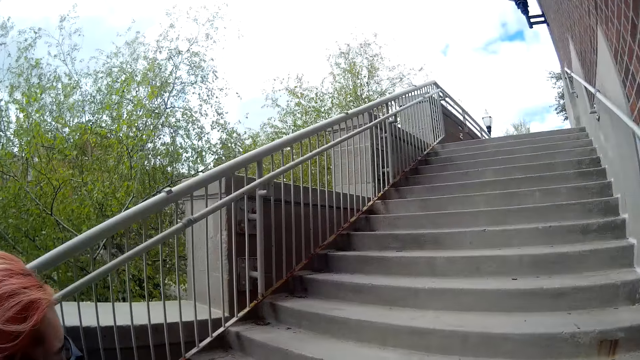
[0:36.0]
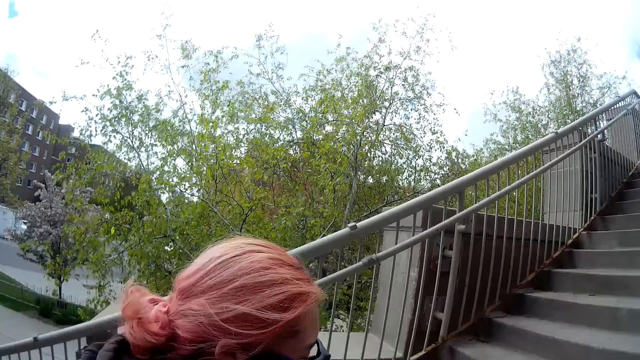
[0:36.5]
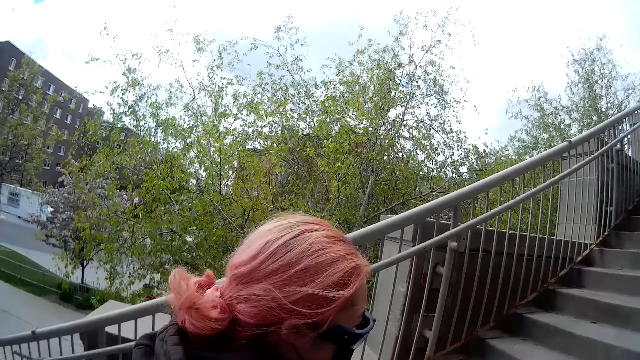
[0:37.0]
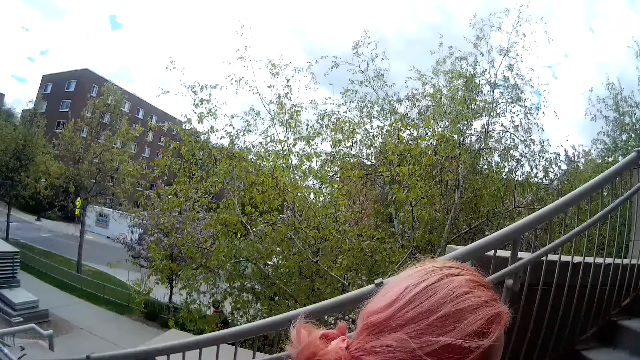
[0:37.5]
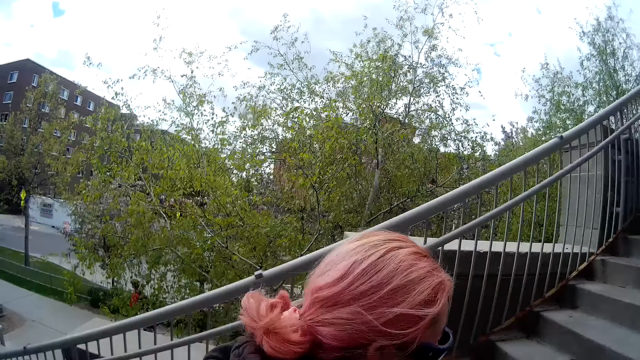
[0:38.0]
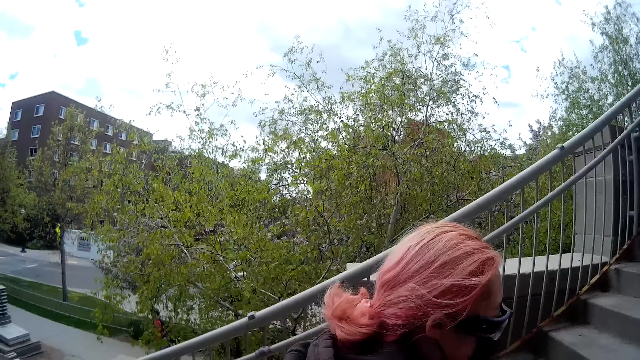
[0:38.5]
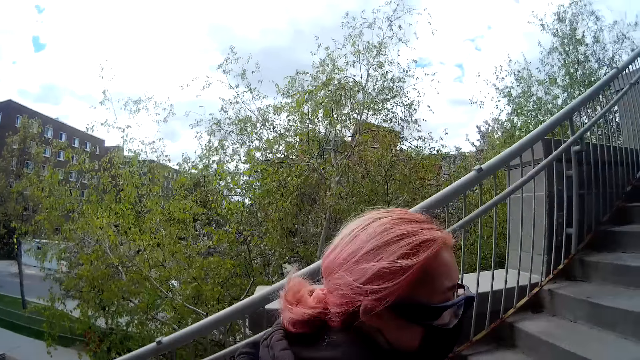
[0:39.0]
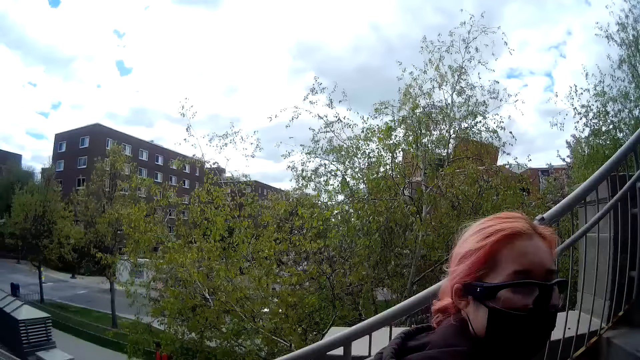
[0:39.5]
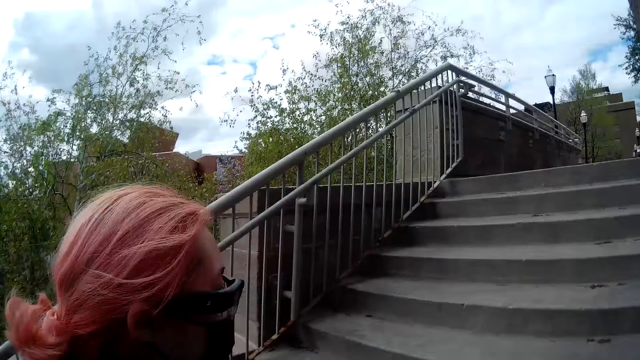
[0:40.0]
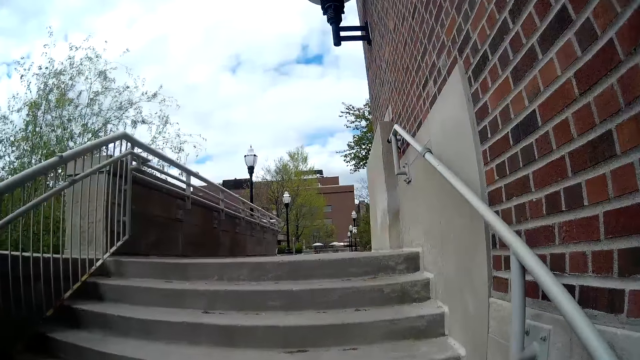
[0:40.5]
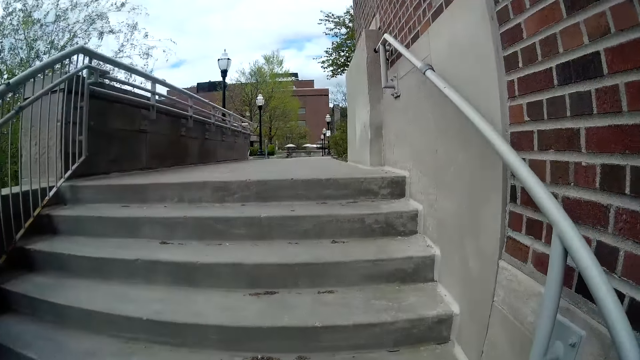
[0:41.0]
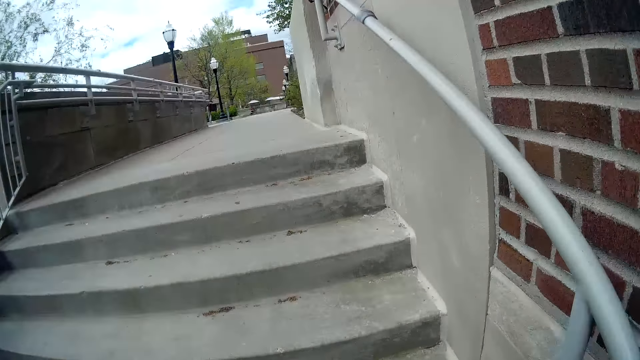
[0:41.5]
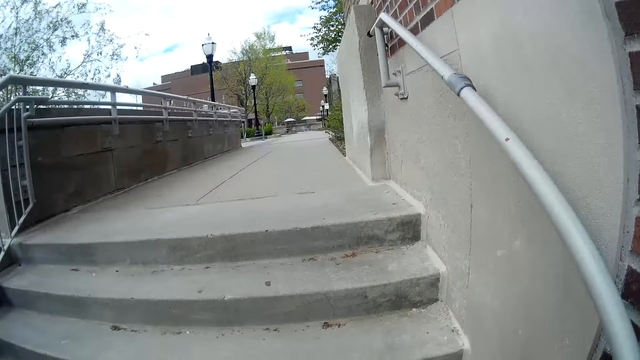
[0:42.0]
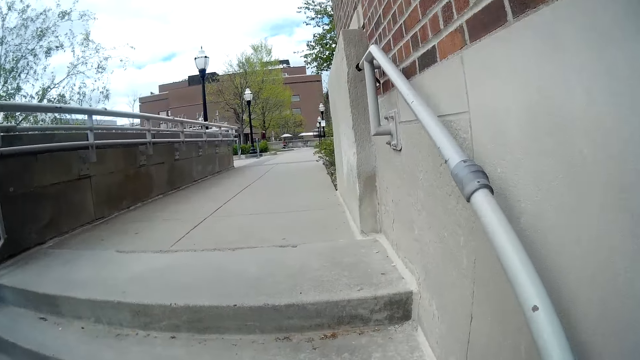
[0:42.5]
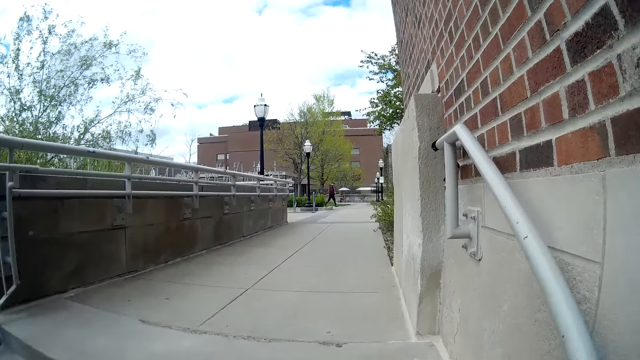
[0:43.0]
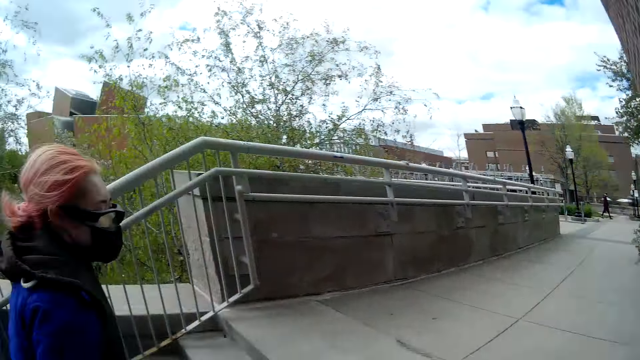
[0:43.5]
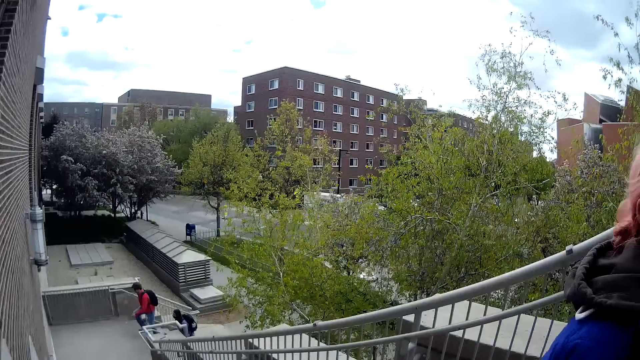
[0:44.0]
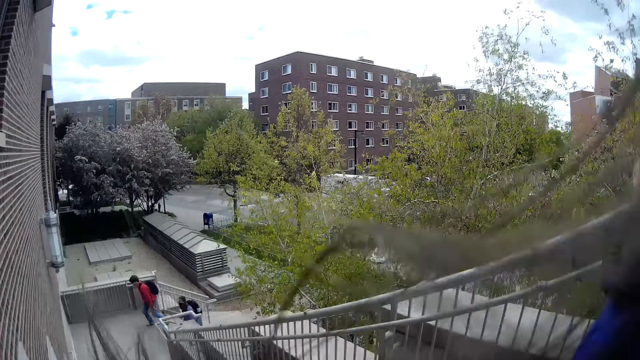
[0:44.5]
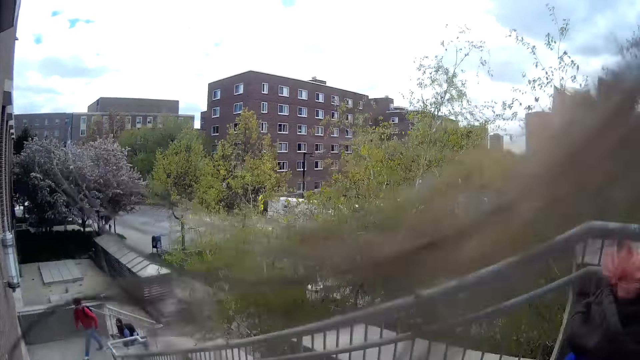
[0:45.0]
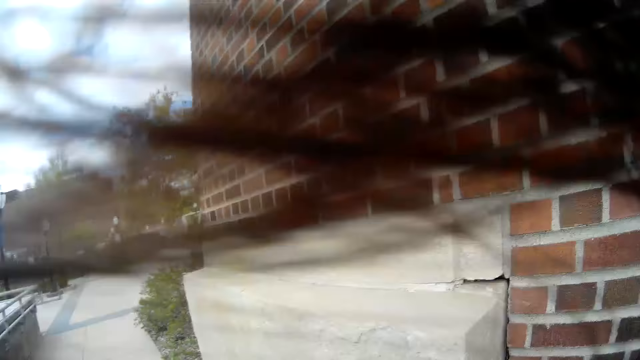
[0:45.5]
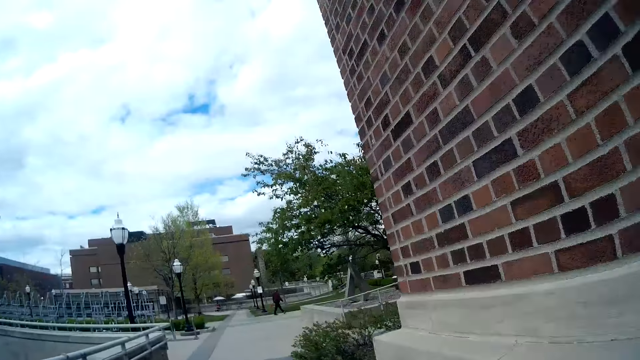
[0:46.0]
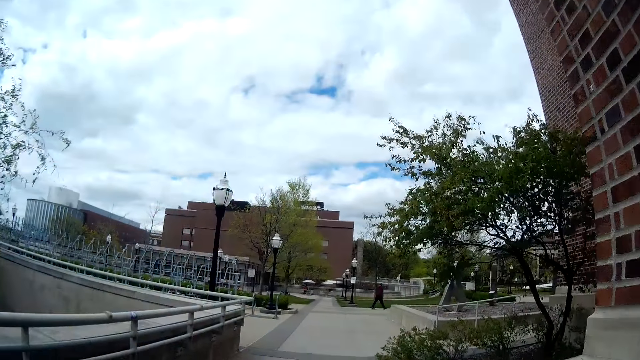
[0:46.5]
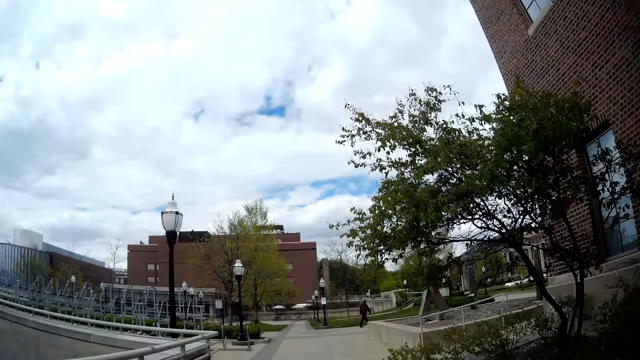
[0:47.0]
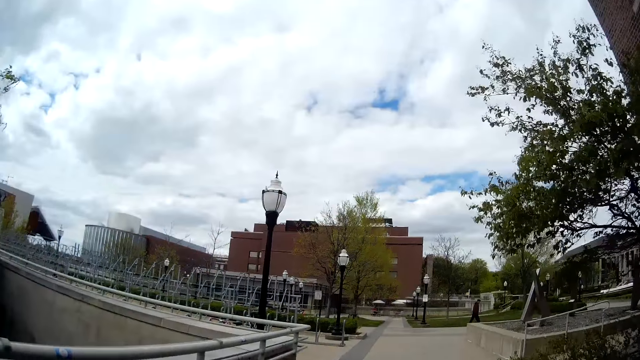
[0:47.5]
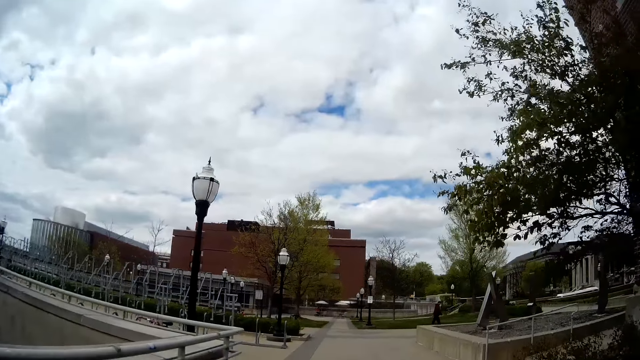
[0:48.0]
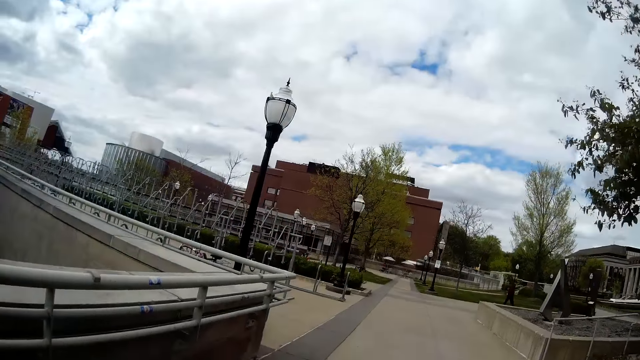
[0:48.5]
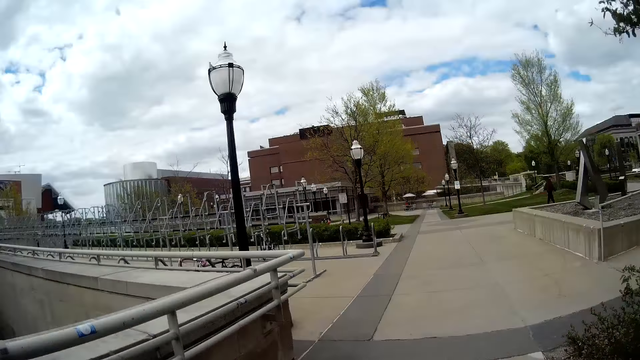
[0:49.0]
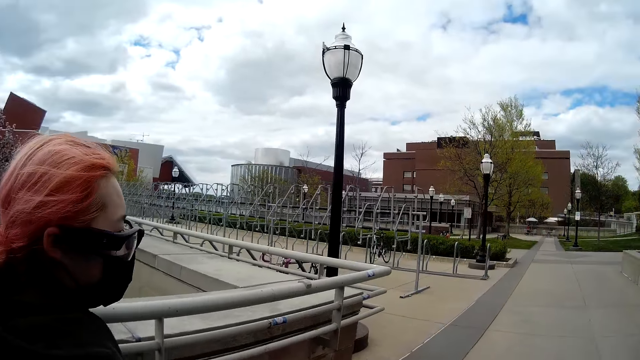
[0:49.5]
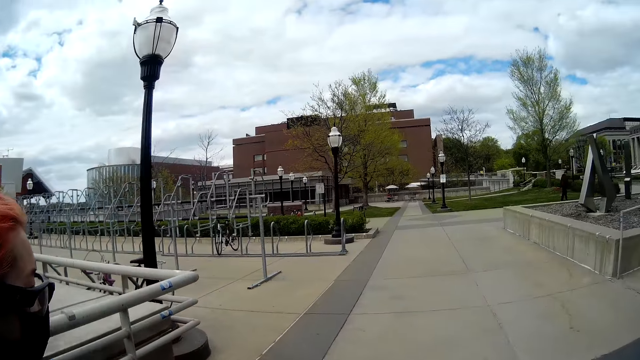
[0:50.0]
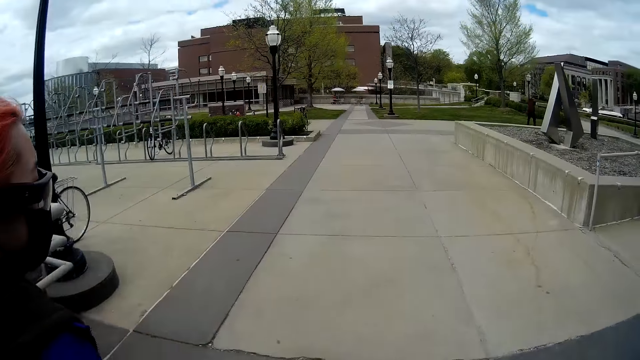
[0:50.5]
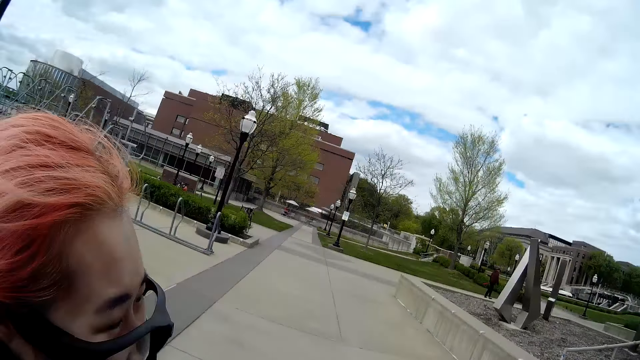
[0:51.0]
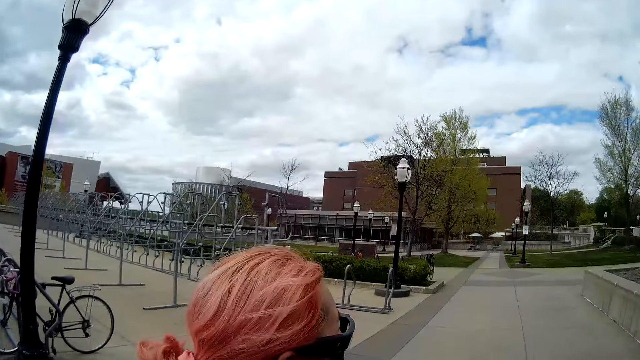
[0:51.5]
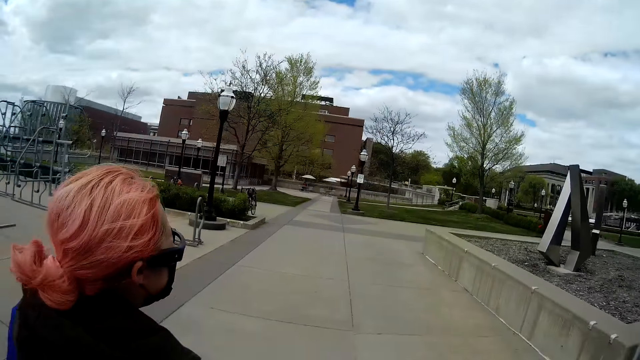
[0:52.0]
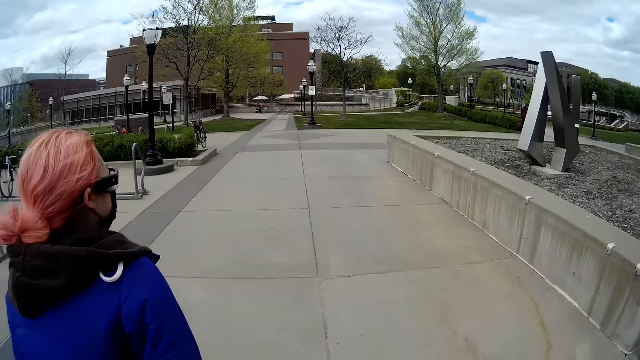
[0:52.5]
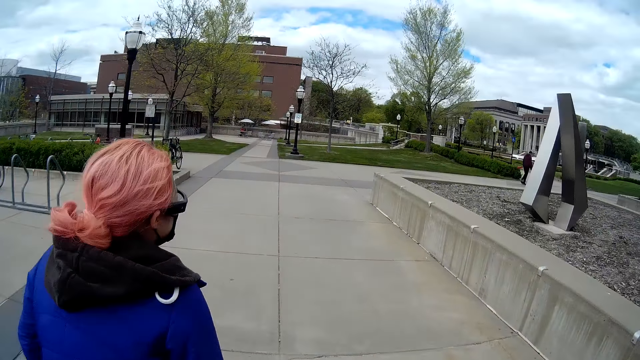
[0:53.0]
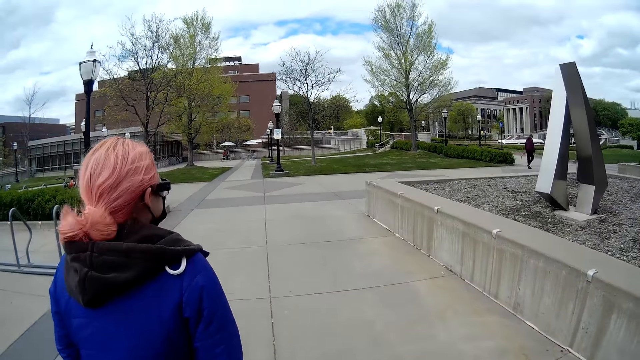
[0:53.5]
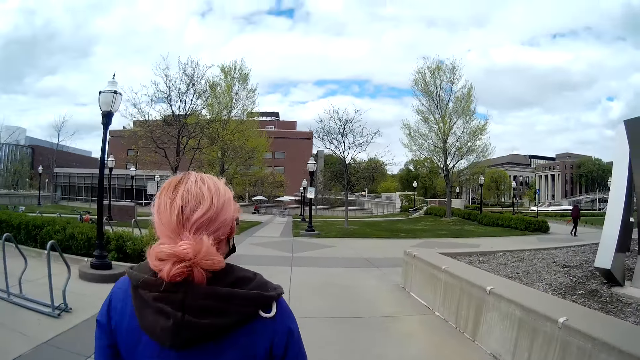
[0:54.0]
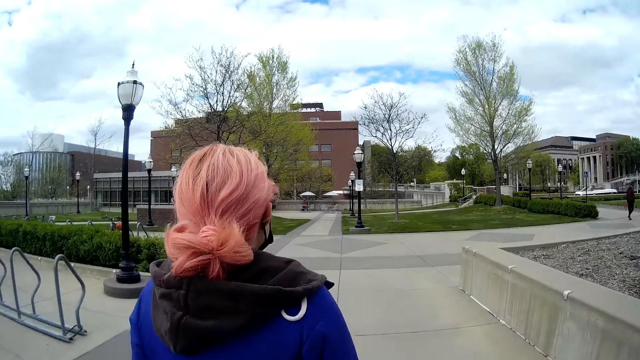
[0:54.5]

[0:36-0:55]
A man climbs the stairs. Another man climbs the stairs. The camera wearer looks behind her. She walks on a road. The woman walks on the road.

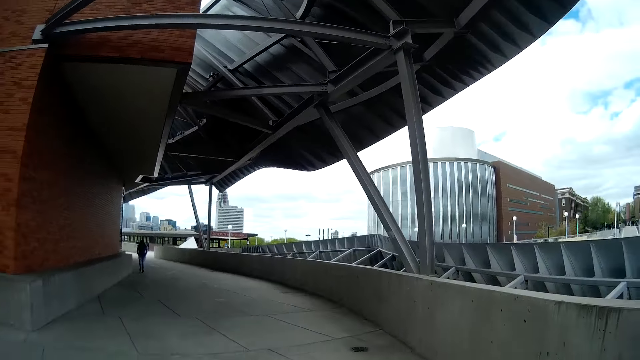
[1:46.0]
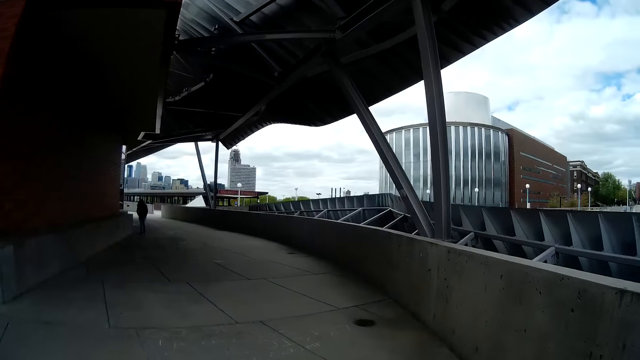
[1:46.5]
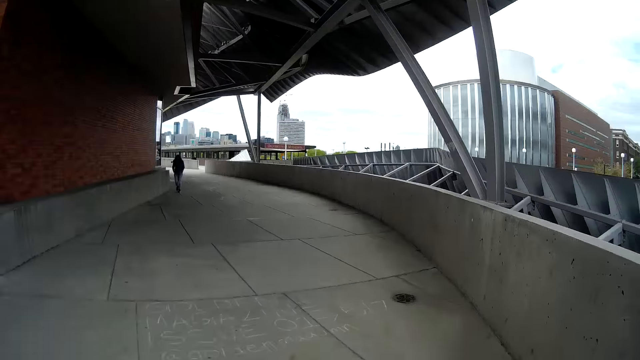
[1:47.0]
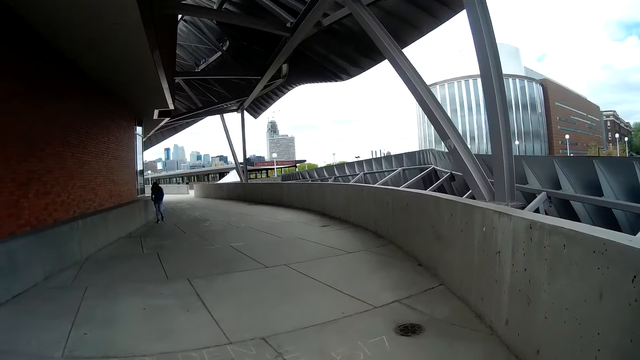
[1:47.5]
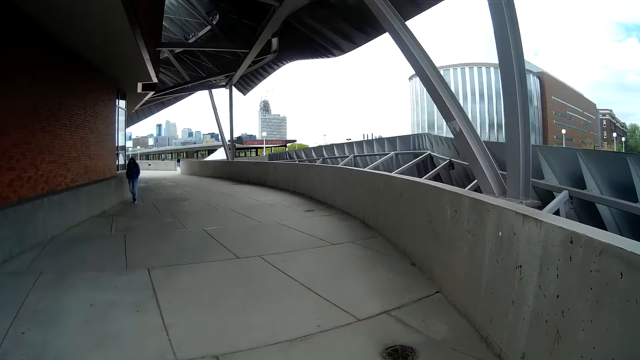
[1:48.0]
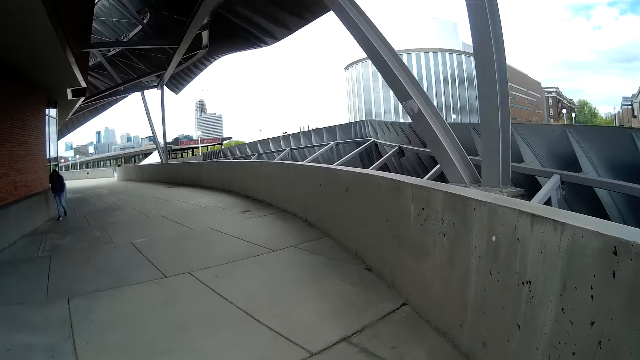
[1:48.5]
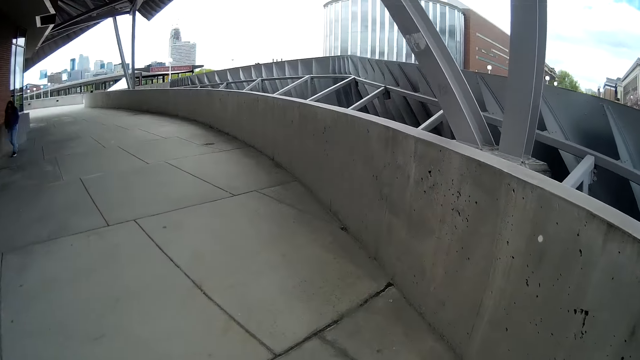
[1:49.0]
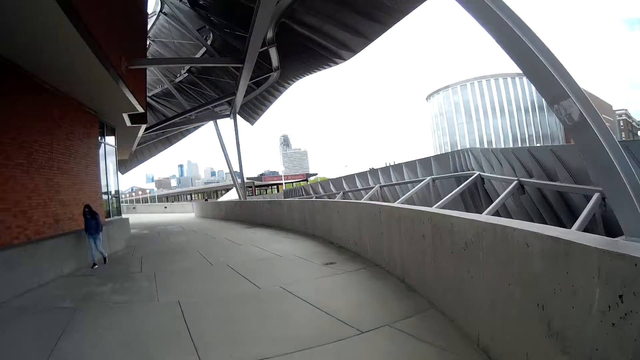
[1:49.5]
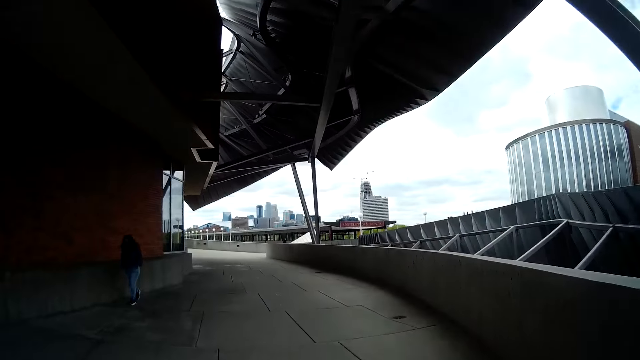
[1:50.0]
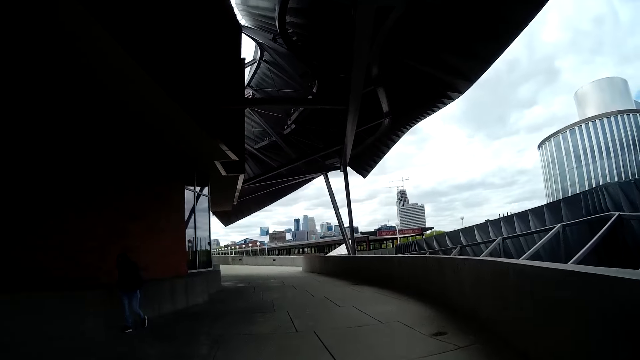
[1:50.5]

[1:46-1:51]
A woman walks on the road.
